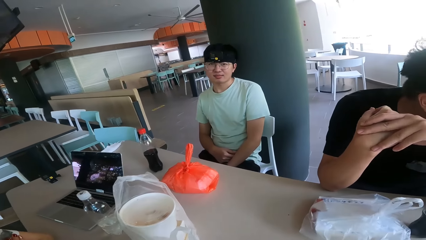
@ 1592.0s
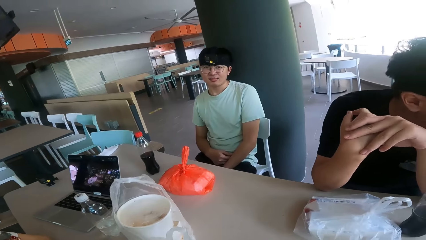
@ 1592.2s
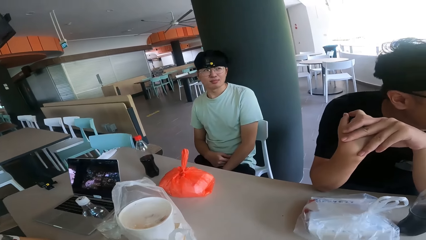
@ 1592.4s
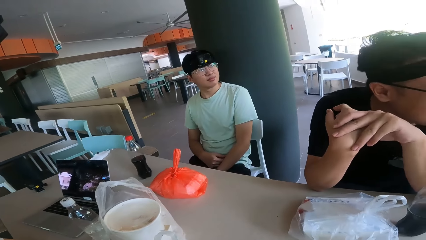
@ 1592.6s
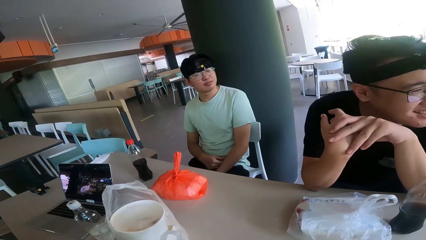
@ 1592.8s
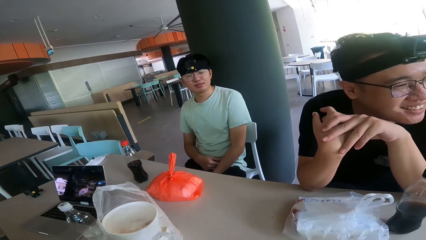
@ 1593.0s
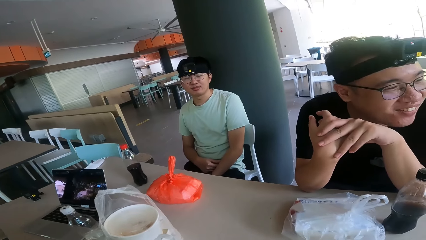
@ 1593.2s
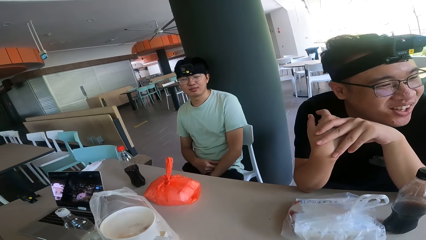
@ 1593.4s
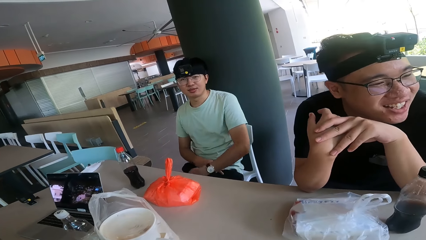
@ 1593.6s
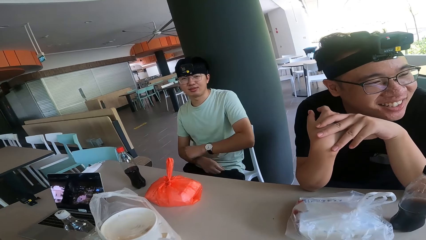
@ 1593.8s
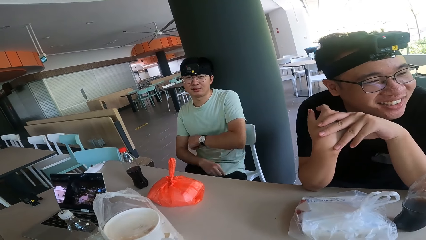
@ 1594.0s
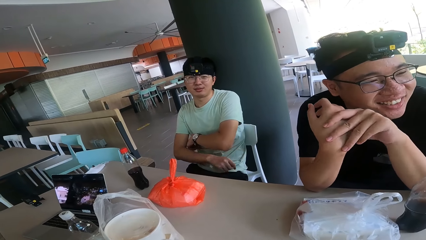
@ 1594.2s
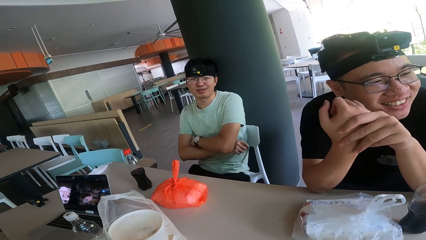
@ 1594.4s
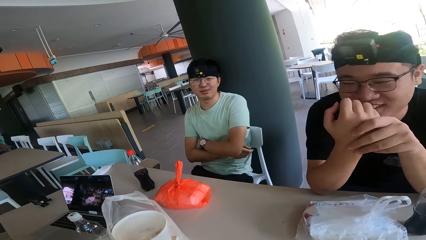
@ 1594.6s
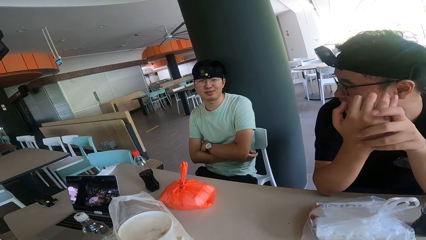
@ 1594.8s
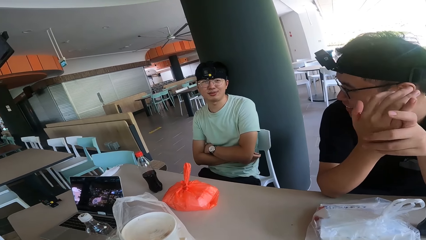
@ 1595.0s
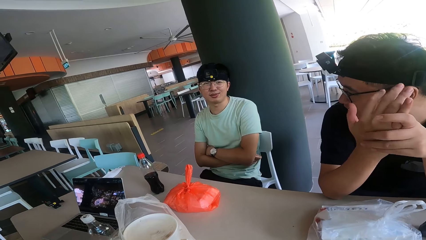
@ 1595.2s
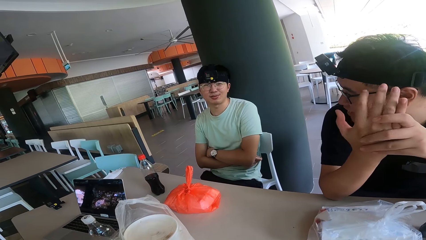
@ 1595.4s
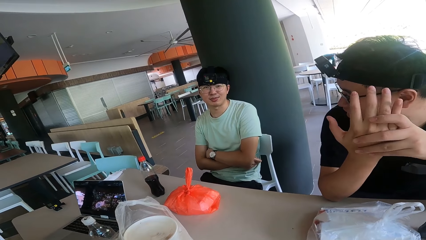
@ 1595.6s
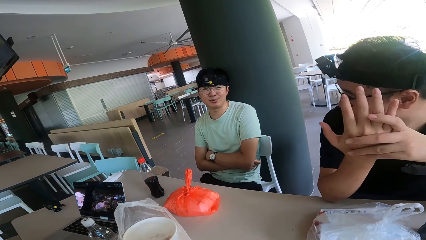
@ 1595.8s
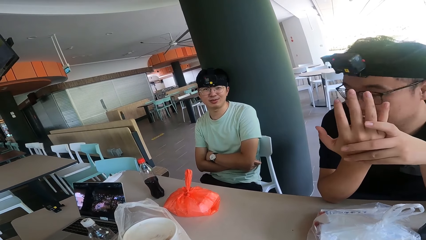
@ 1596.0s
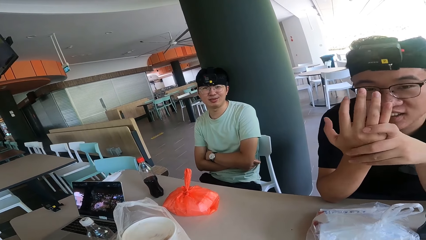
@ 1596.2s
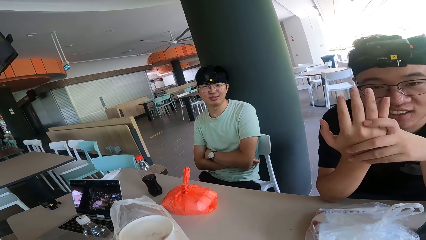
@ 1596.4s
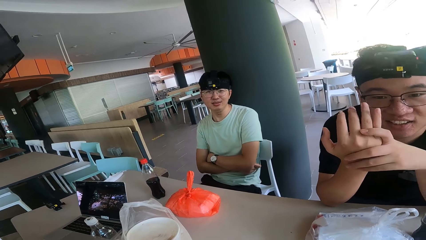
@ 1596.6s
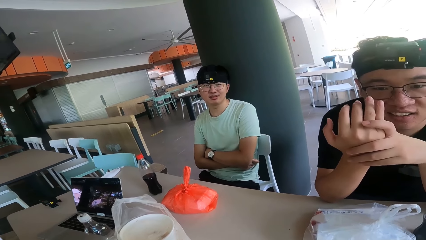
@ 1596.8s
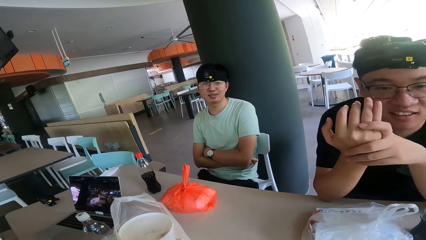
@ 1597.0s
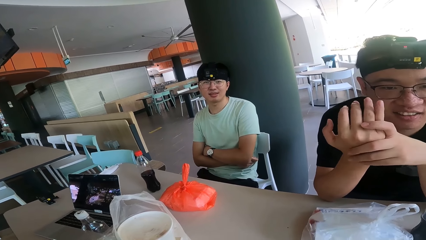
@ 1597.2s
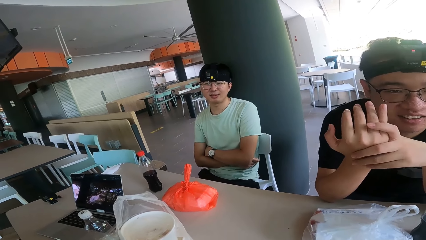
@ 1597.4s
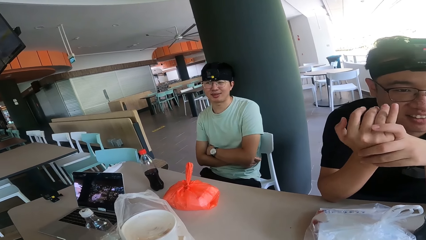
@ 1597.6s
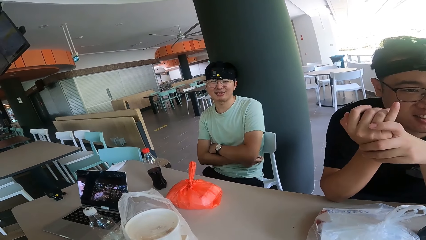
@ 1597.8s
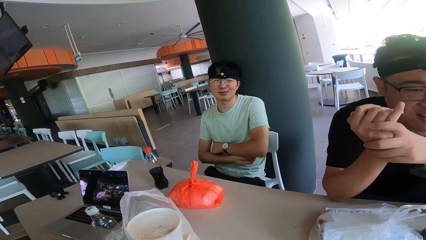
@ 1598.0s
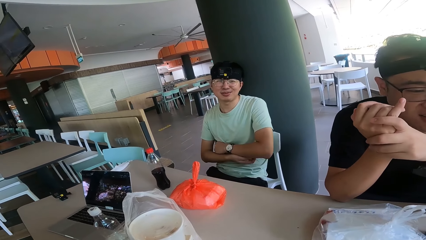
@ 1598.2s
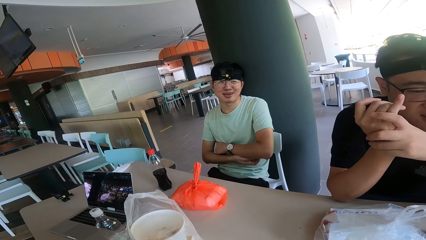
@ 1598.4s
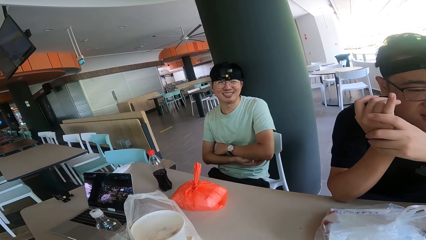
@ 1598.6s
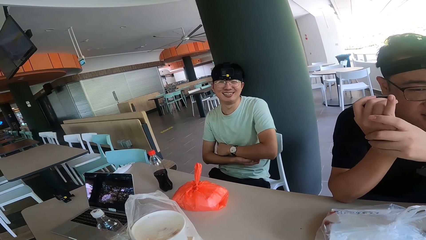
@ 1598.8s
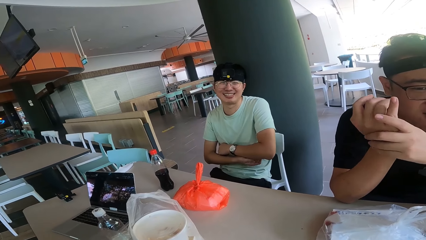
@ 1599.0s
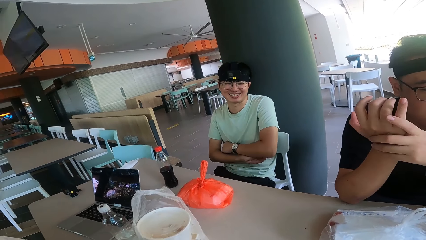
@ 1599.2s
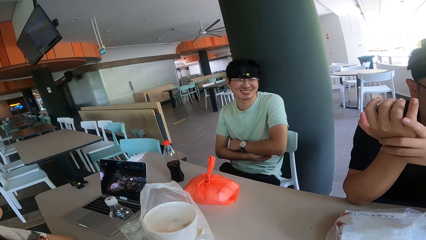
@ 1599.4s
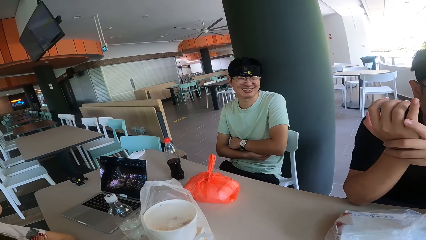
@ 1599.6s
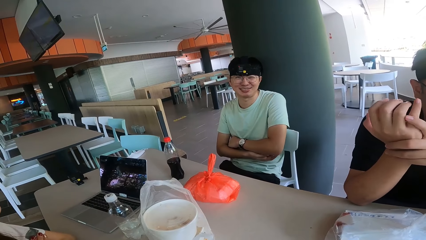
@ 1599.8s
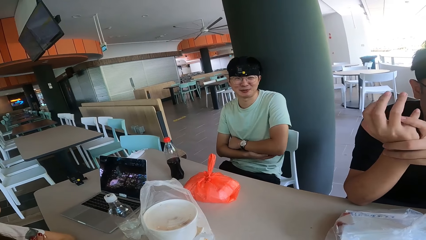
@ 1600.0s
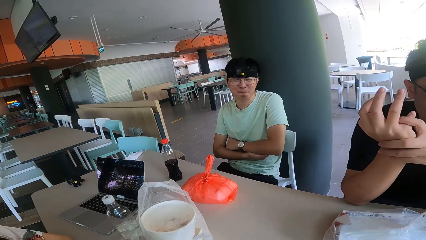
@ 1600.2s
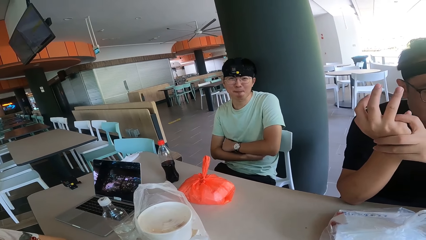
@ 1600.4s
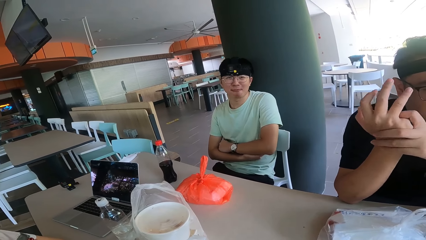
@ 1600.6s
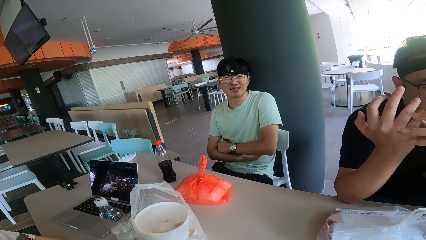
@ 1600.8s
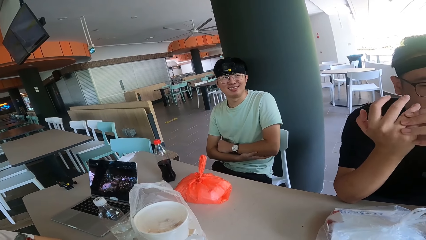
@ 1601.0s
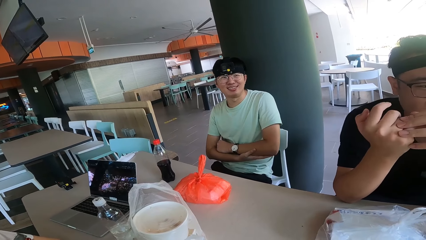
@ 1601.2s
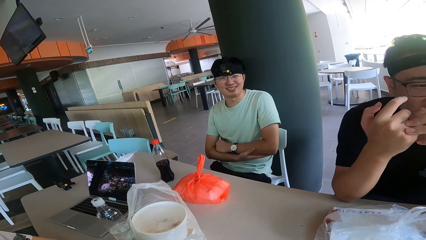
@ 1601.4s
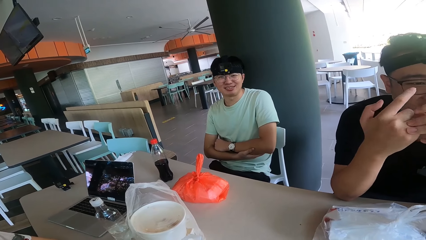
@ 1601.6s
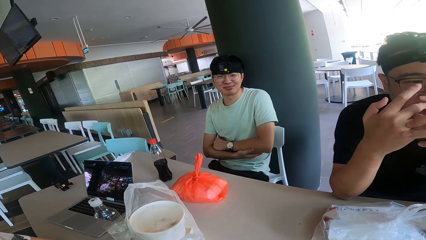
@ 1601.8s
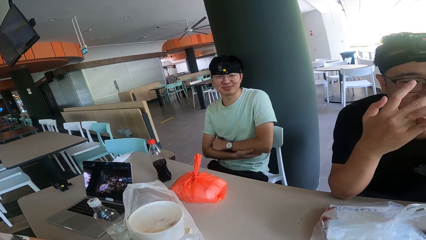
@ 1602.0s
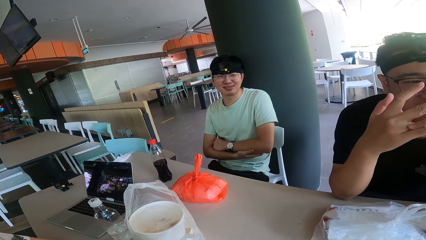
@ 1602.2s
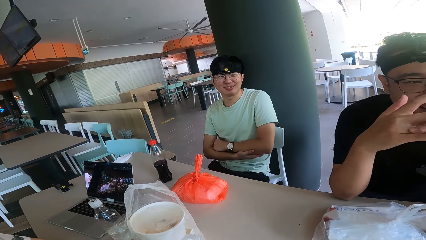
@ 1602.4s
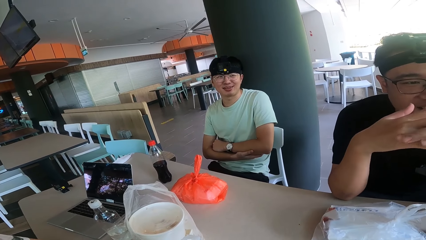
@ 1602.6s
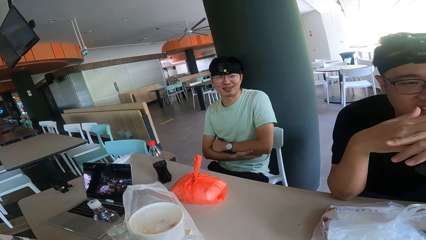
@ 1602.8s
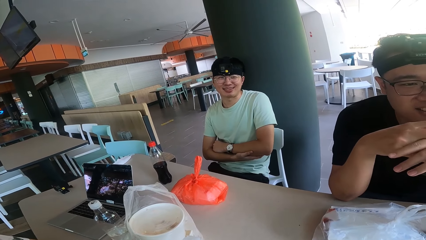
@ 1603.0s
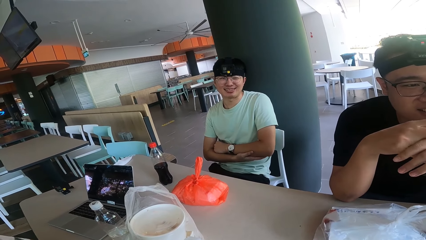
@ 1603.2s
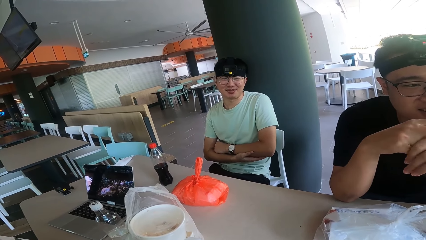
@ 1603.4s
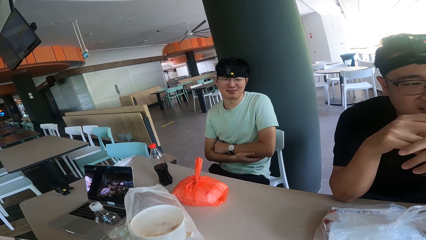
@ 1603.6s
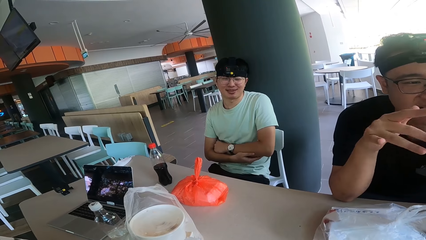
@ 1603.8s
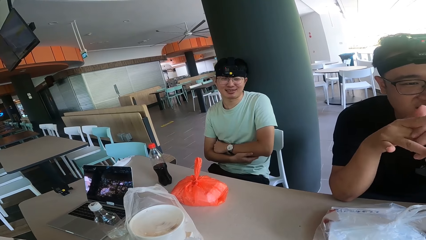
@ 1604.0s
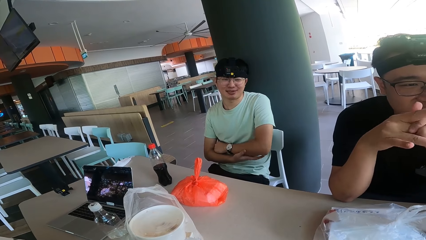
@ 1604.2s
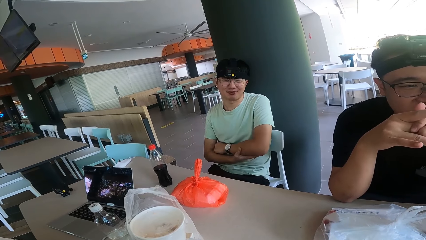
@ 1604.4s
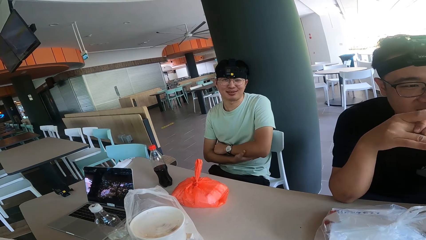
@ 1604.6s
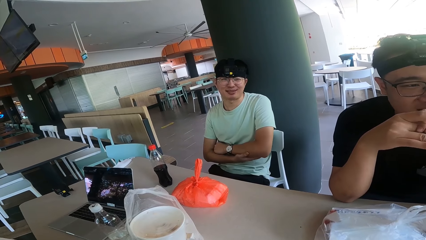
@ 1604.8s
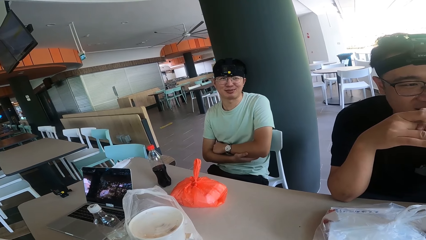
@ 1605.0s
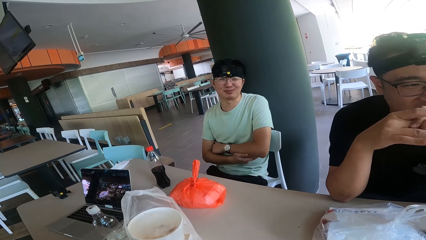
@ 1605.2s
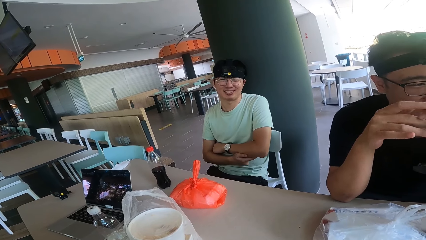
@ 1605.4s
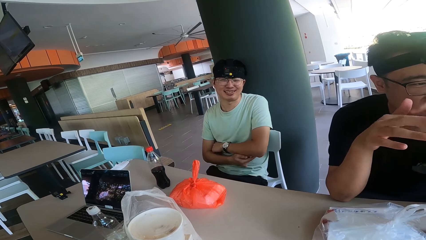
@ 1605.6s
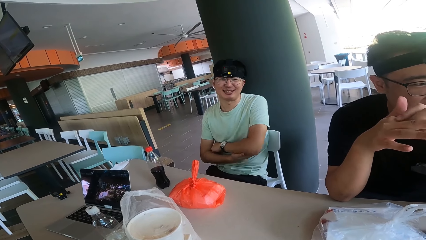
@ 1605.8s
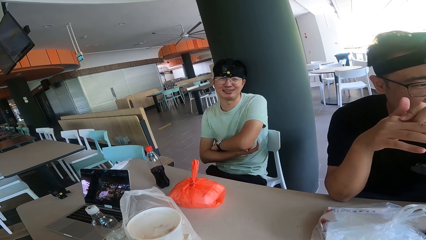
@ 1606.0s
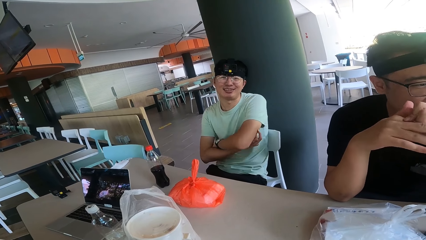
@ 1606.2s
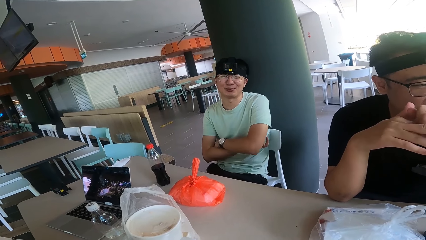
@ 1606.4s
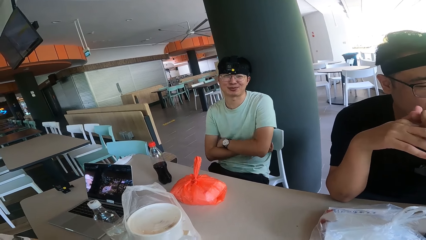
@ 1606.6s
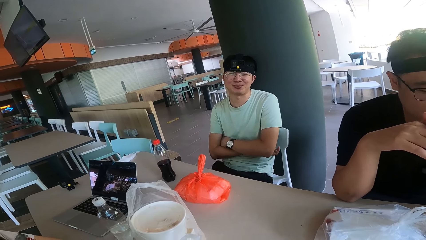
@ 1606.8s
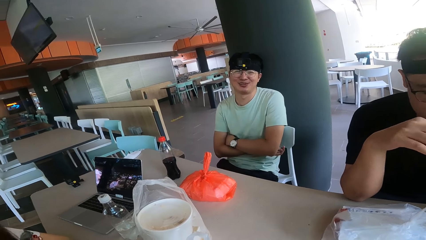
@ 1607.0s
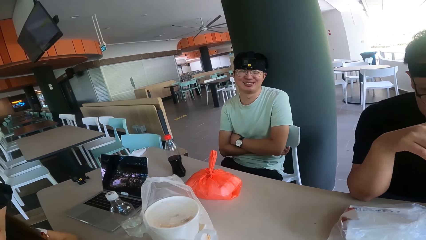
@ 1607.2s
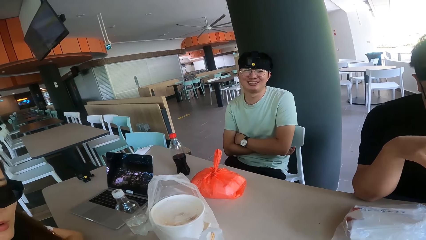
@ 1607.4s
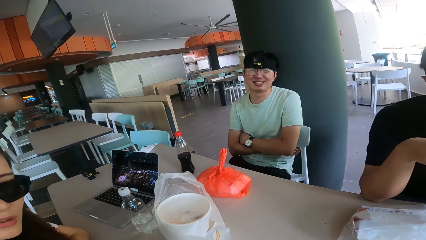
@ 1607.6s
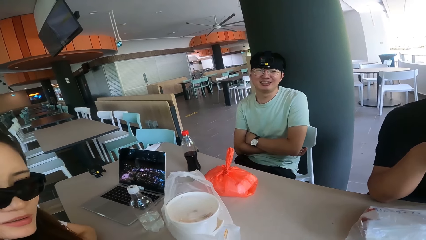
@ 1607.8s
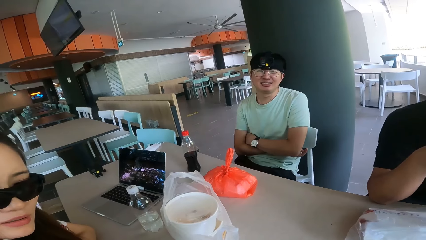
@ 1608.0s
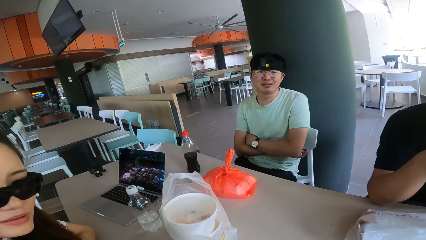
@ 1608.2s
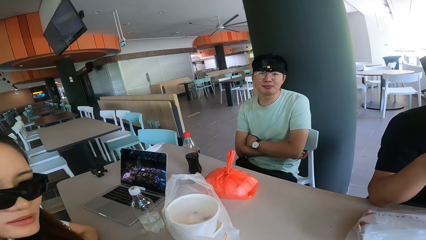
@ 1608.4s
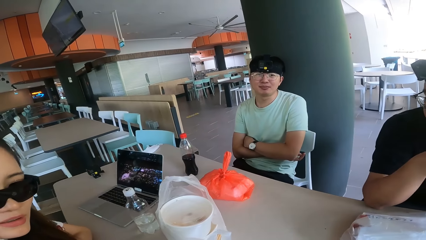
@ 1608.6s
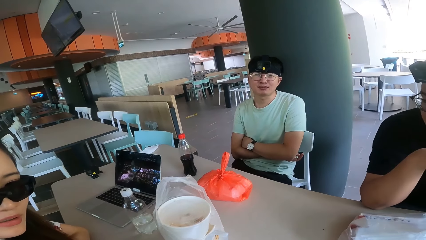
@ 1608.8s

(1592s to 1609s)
A person smiles. Another person looks at the camera wearer.
